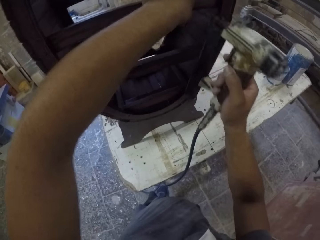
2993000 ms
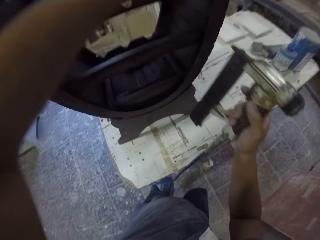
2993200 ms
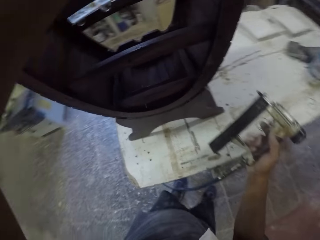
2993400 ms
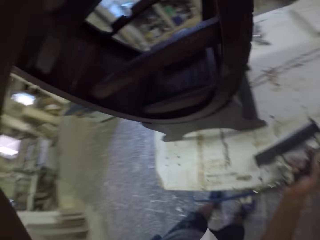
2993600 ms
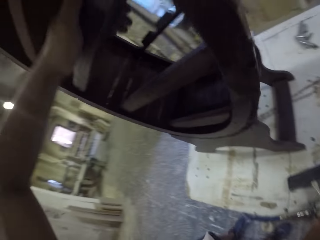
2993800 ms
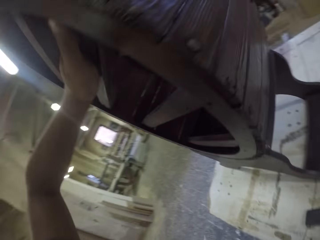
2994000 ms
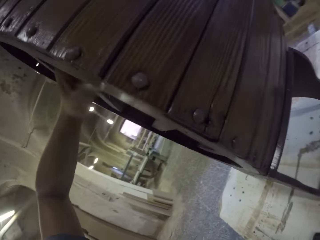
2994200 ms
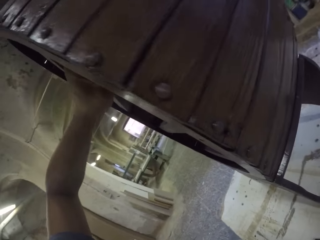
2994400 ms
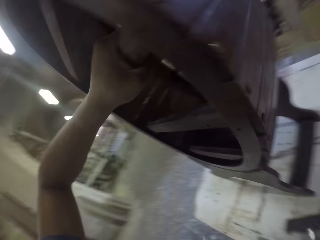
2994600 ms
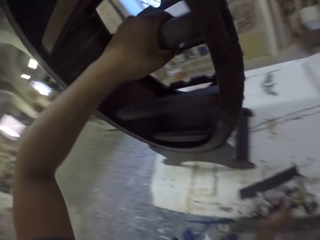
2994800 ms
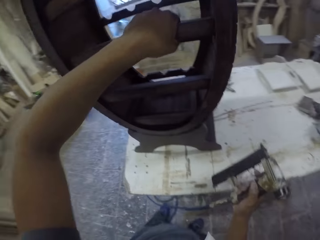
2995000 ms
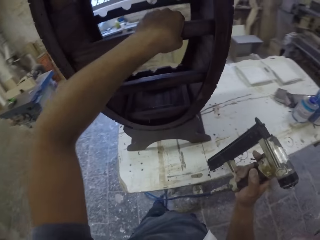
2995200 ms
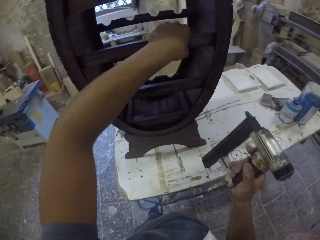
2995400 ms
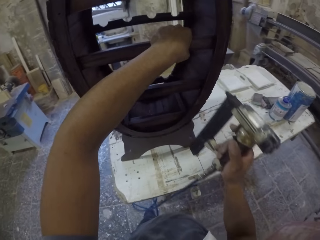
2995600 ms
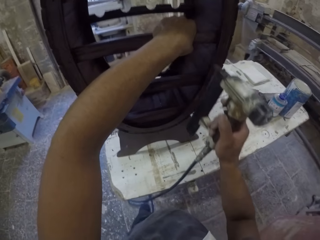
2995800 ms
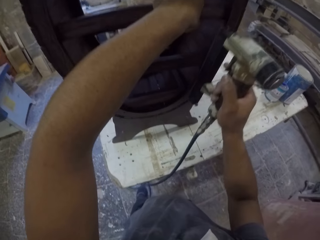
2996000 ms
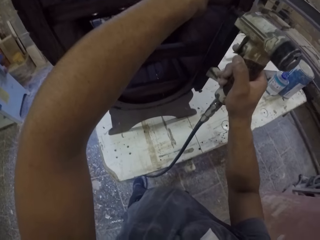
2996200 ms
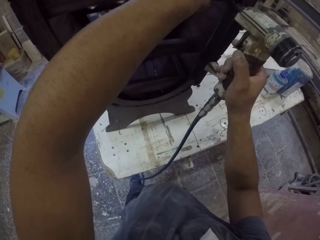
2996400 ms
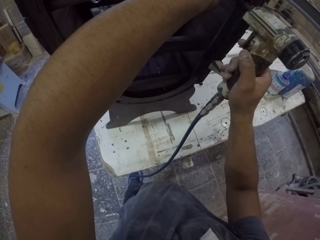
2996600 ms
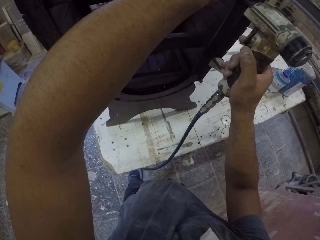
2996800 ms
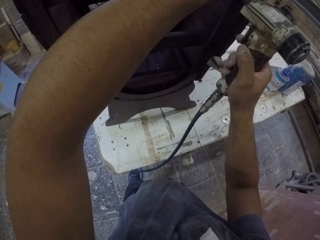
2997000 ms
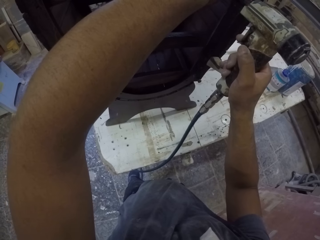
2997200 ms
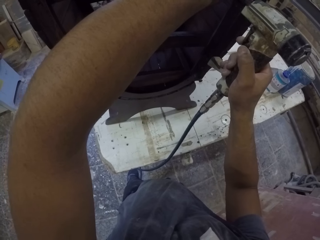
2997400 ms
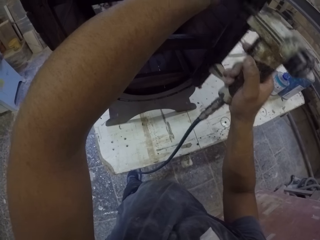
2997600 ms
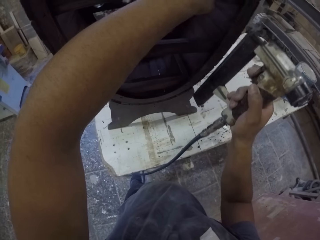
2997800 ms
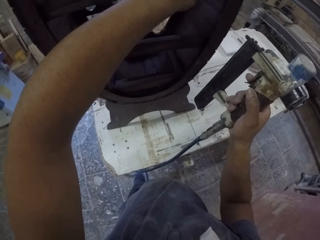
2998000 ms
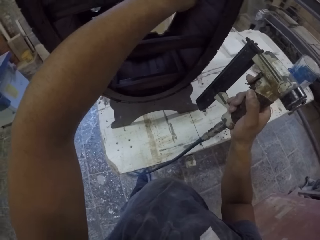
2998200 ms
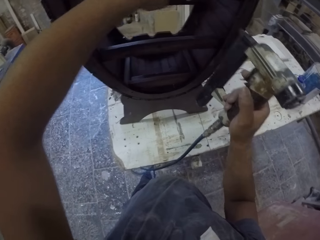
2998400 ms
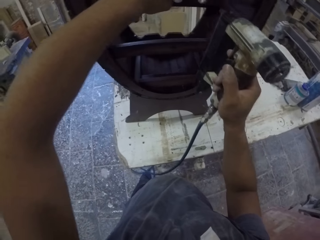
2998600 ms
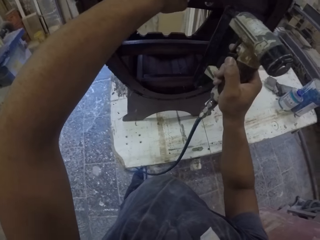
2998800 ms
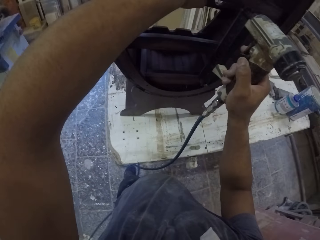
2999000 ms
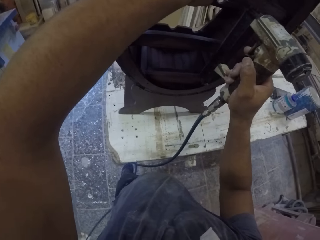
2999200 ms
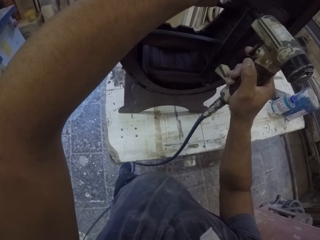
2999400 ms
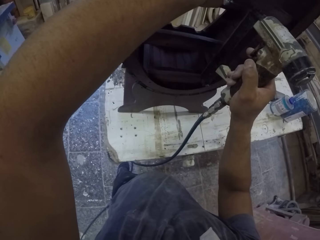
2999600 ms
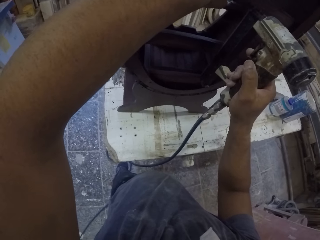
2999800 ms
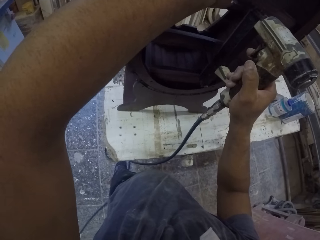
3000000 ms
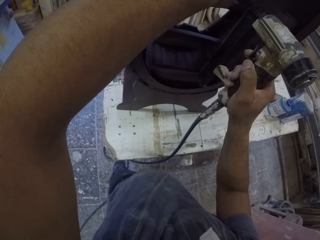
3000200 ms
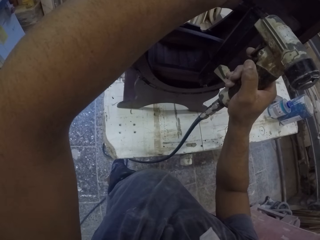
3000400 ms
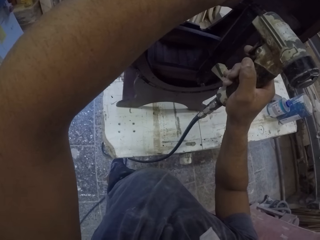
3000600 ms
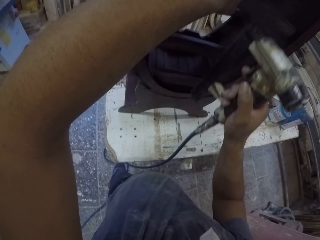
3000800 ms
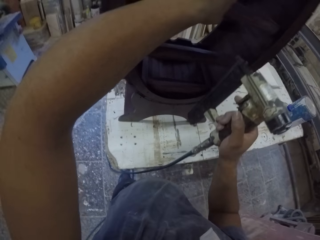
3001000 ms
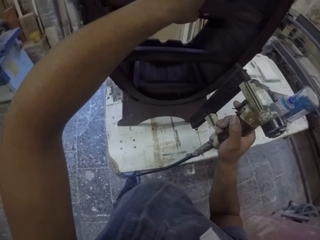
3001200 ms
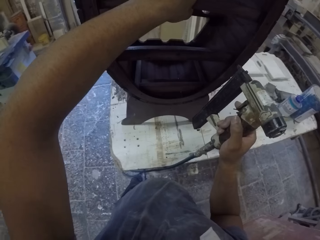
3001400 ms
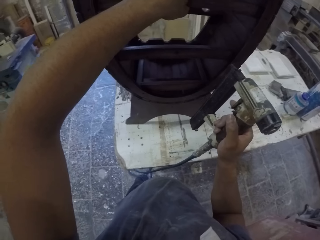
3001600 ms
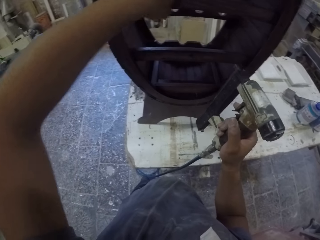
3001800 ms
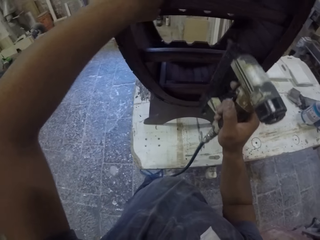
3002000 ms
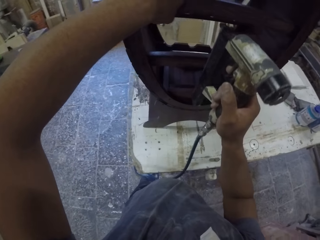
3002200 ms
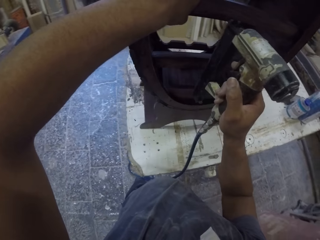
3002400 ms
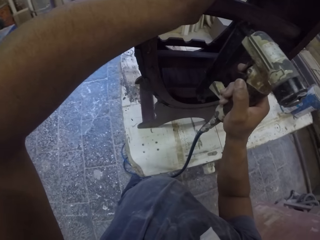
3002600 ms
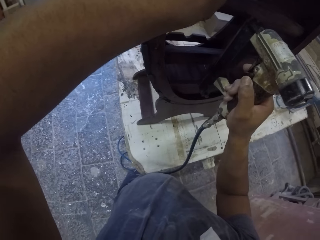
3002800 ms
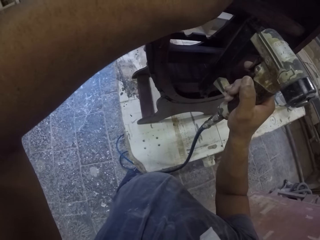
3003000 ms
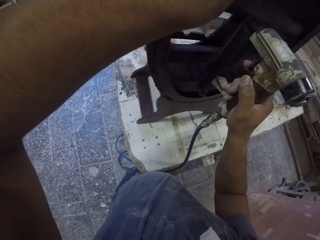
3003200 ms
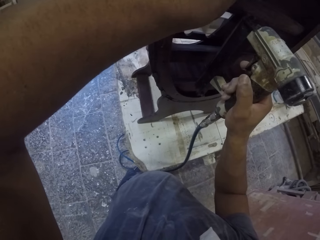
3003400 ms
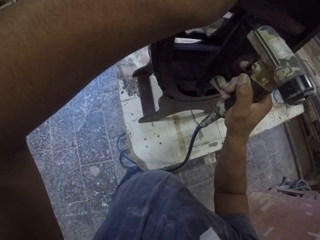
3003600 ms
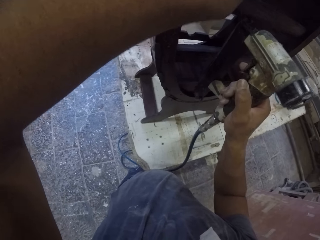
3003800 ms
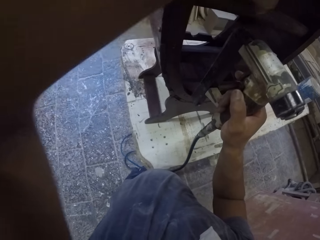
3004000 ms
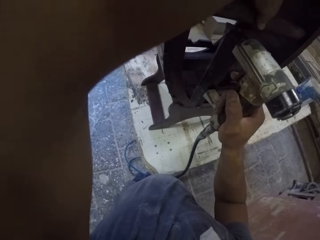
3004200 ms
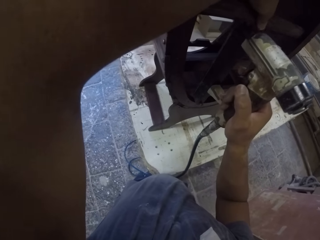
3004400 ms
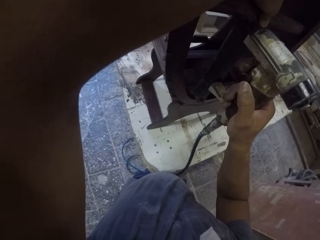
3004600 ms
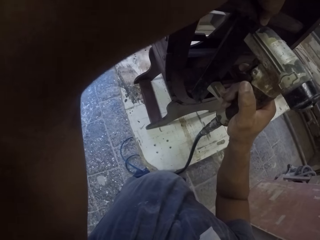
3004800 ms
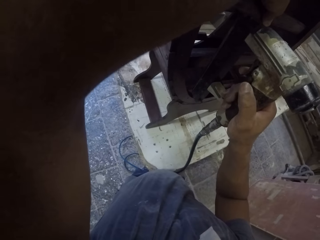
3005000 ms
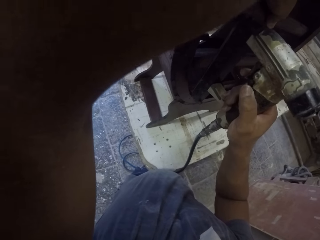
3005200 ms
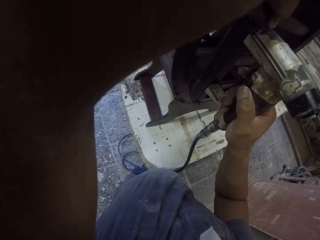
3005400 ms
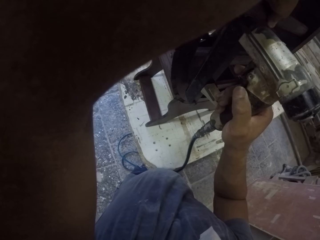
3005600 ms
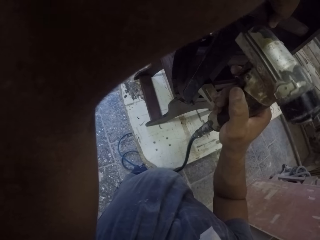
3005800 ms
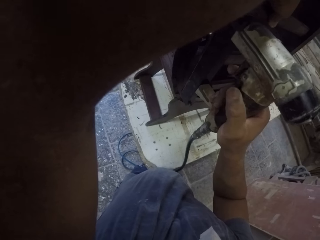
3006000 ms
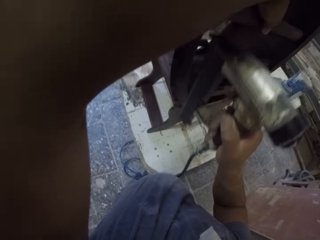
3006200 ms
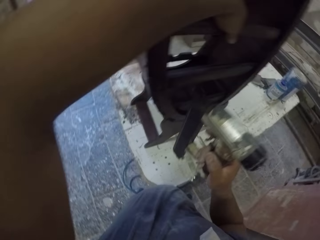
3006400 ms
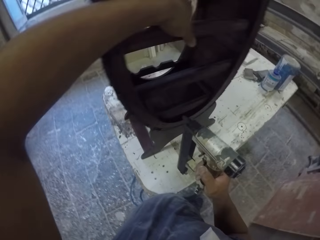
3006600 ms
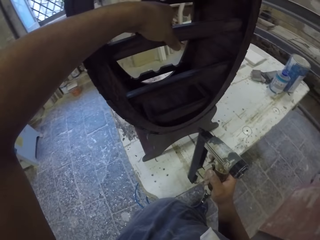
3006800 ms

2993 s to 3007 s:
The camera wearer touches the furniture. They hold the furniture. They fix nails on the wooden stand with a nail gun machine. They fix the furniture with the nail gun and hold the furniture.

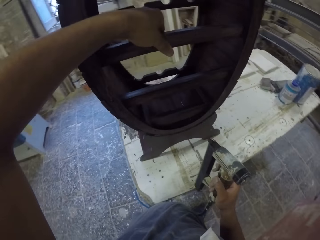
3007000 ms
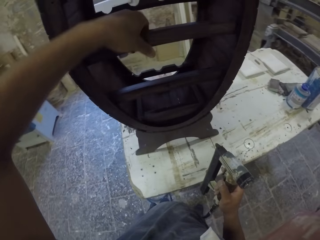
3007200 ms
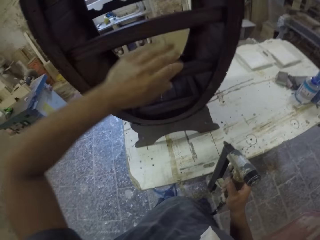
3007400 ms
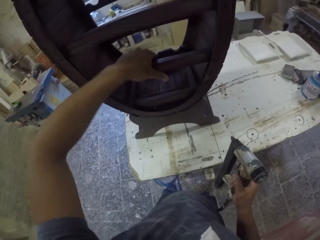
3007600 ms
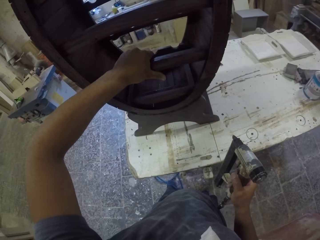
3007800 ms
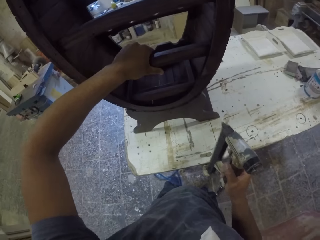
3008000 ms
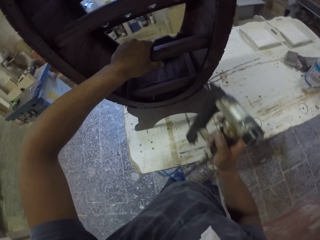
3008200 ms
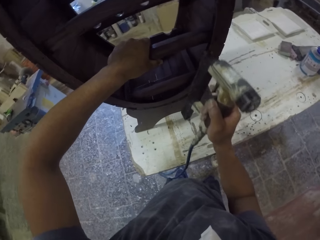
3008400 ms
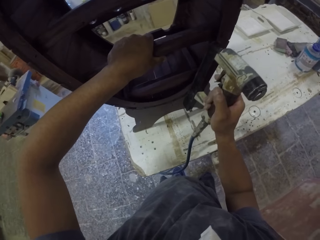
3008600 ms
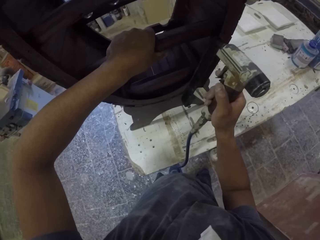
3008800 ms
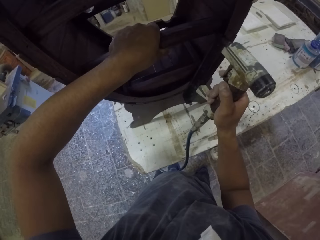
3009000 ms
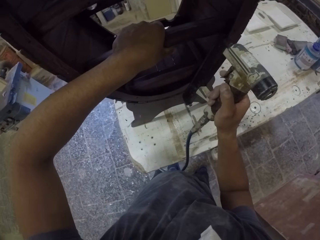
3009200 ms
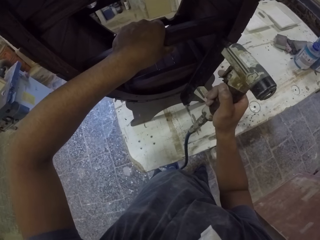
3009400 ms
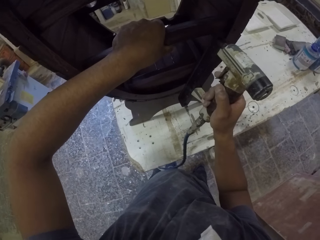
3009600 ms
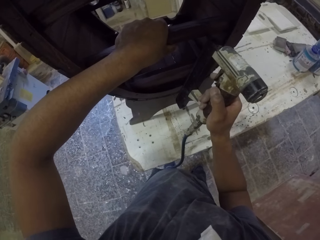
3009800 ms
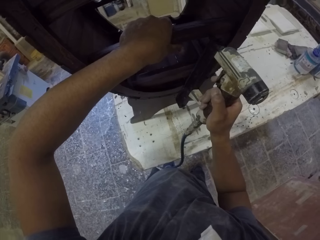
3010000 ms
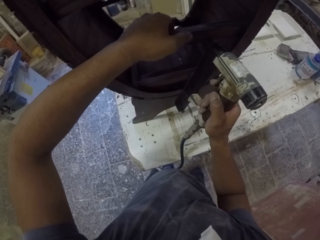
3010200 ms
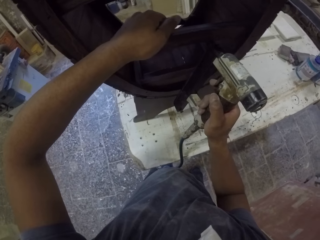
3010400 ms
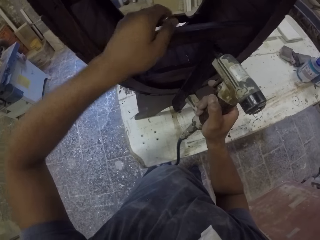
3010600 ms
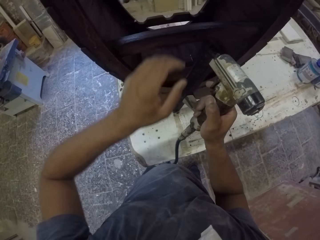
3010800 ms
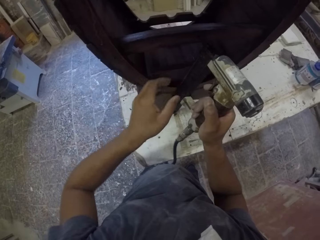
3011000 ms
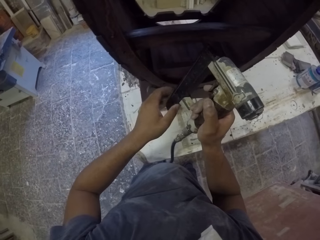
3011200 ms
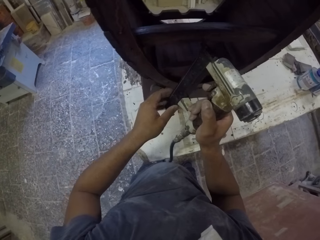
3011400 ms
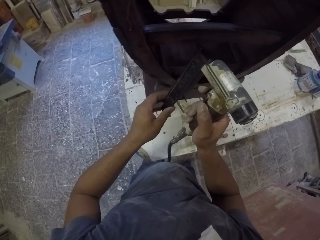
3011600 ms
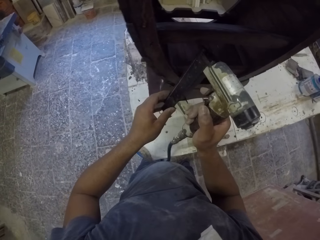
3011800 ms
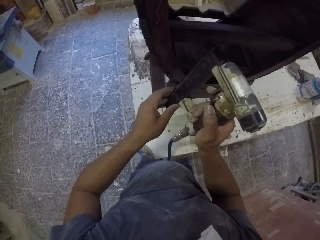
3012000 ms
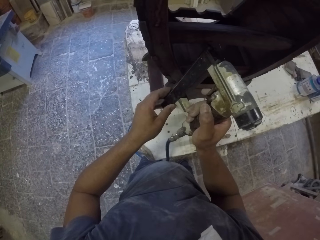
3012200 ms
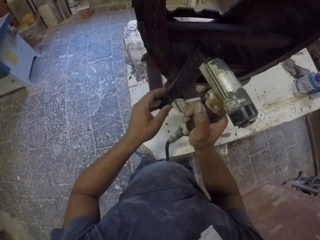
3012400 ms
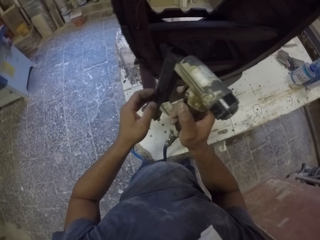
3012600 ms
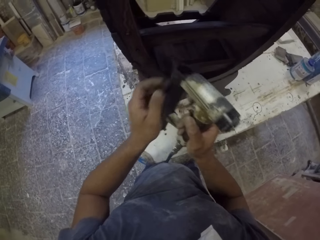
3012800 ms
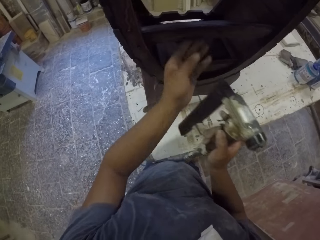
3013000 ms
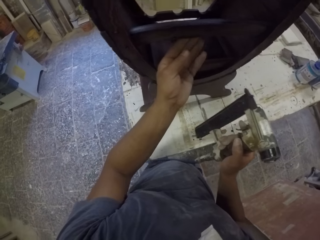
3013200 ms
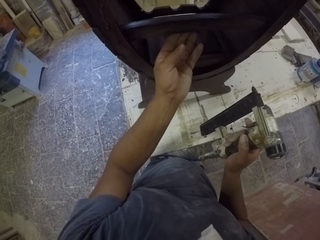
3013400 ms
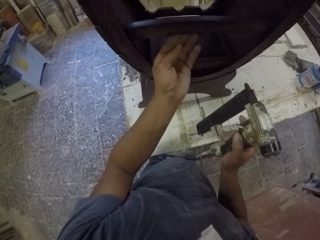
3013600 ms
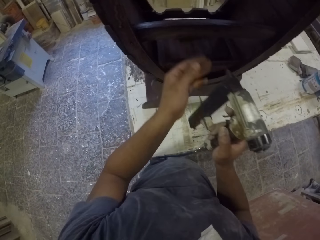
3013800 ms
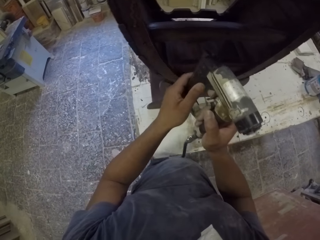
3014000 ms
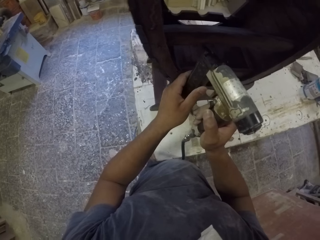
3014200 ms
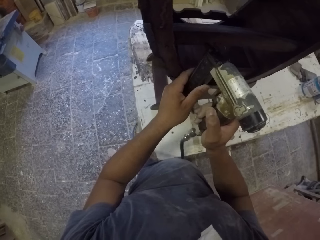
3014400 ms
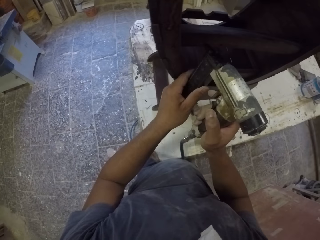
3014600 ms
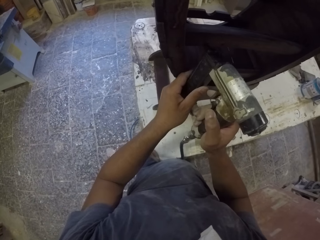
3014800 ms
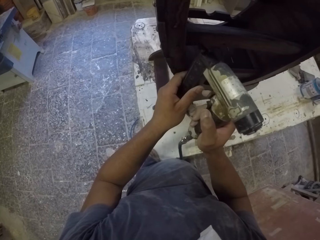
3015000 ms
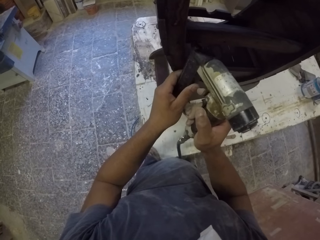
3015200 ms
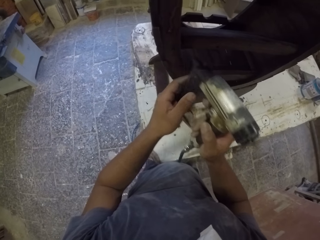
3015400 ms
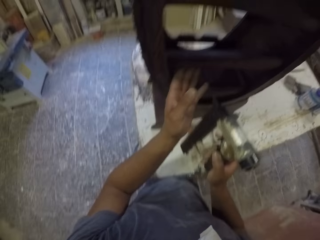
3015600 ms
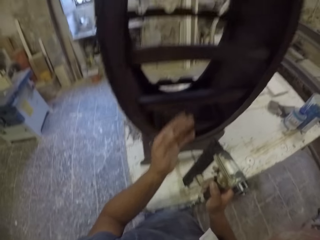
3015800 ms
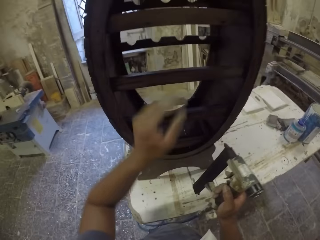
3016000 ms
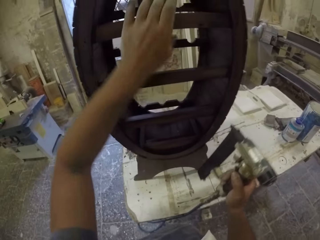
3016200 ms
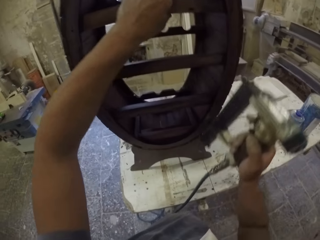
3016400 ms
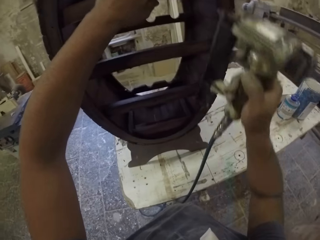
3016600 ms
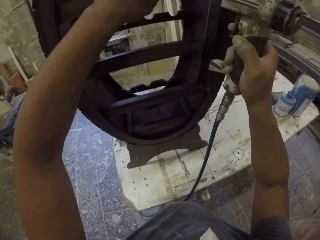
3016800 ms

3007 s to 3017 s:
The camera wearer holds a wooden stand or furniture with the left hand. They fix nails on the wooden stand with a nail gun machine. They hold the nail gun. They touch the wooden stand with the left hand. They fix nails on the wooden stand with the nail gun machine. They hold the nail gun and touch the furniture.
